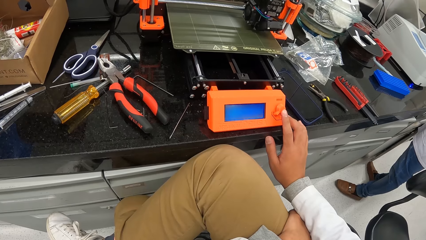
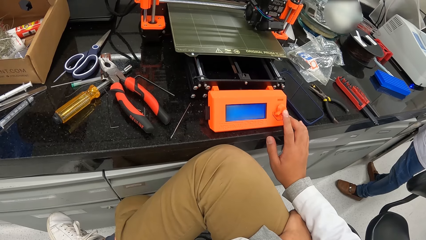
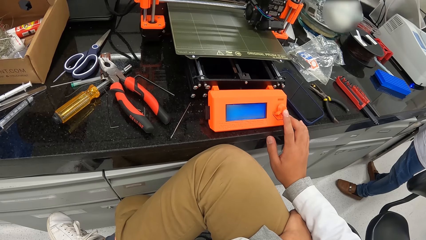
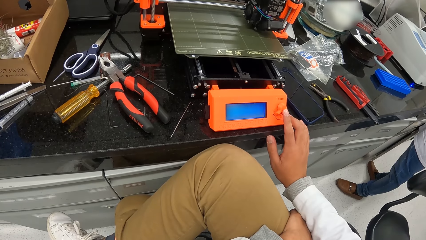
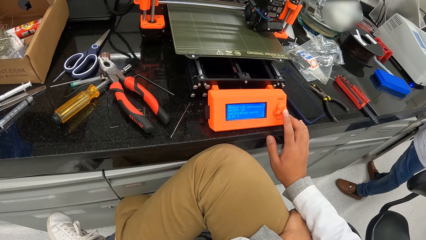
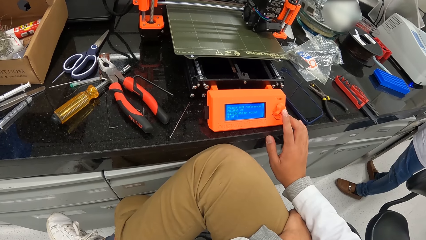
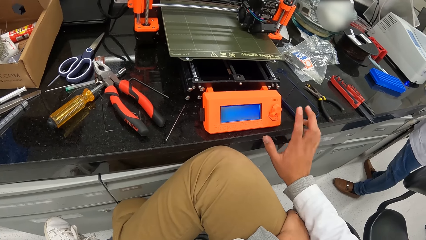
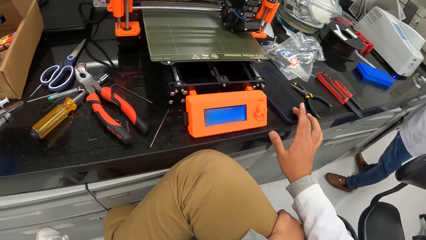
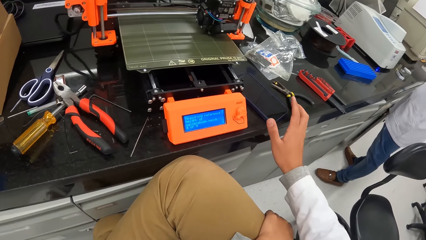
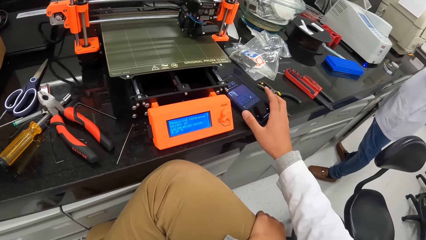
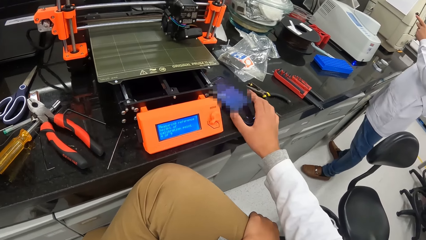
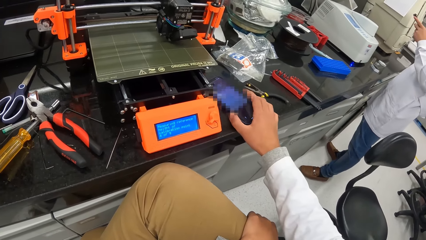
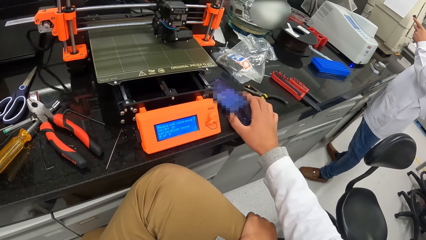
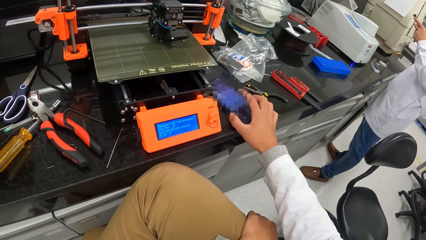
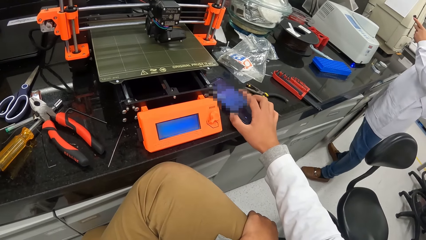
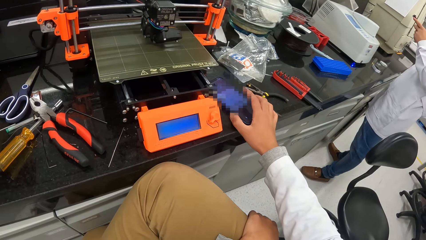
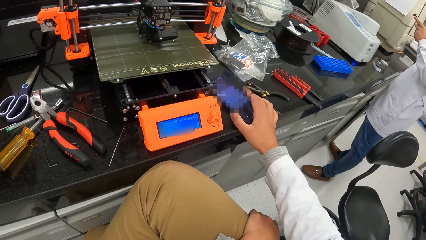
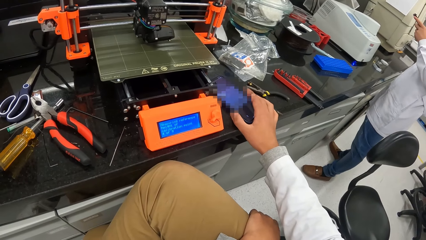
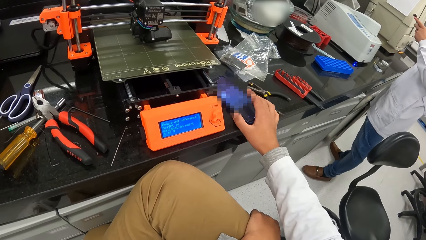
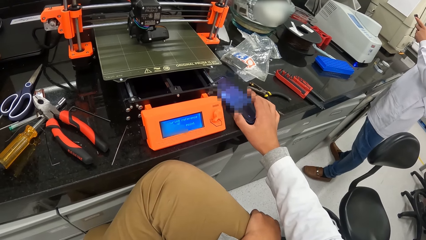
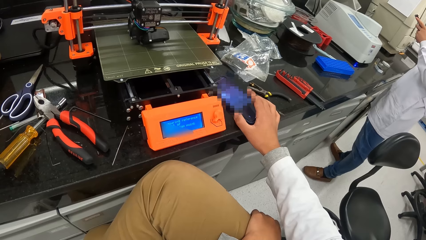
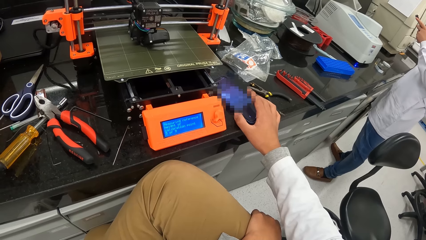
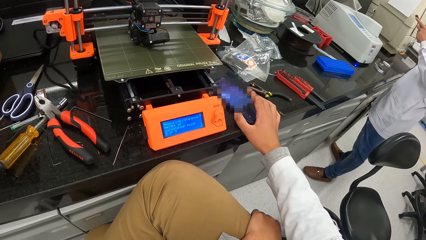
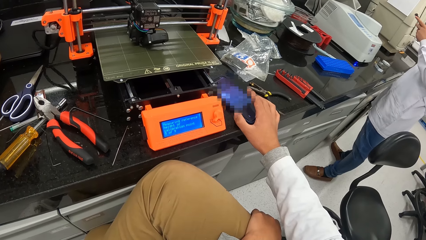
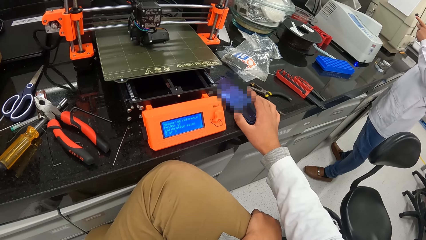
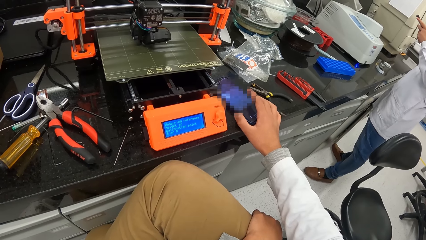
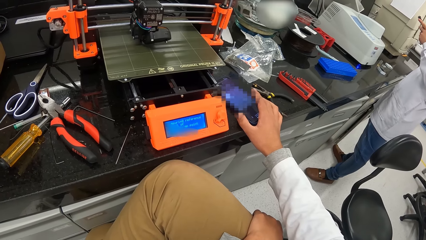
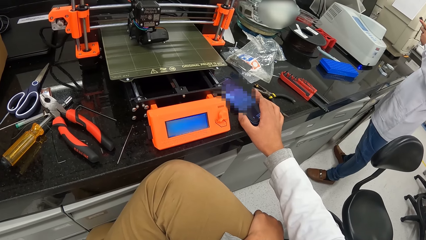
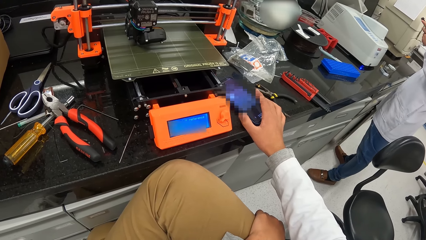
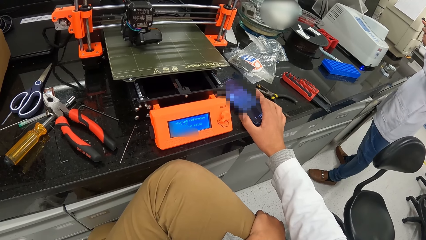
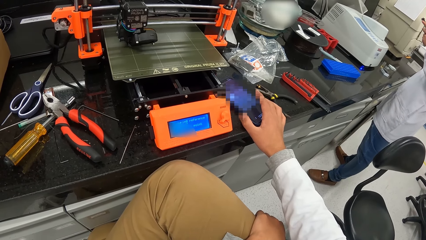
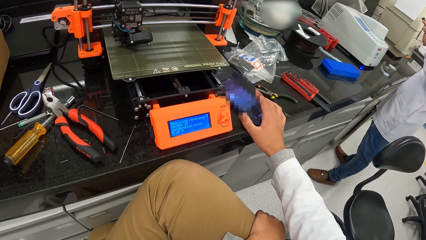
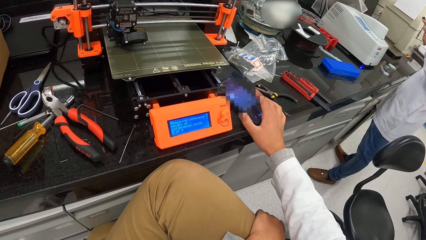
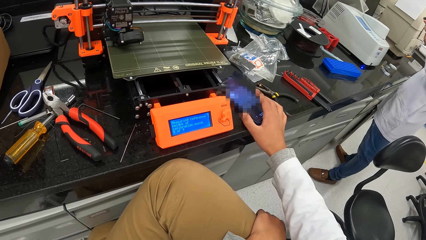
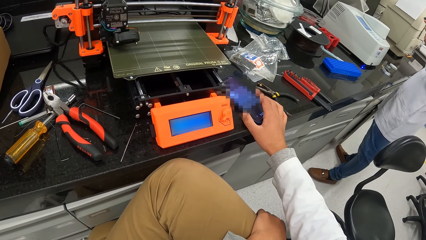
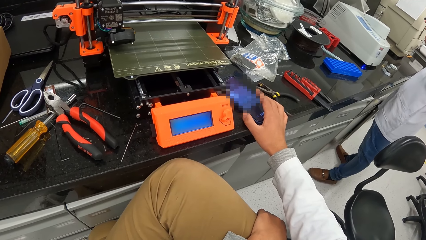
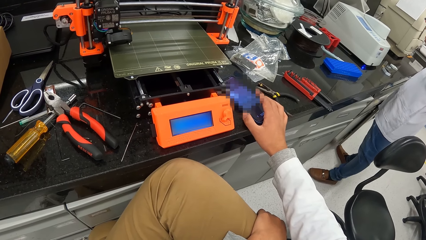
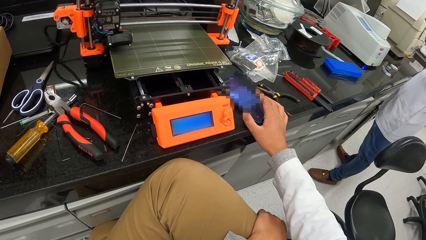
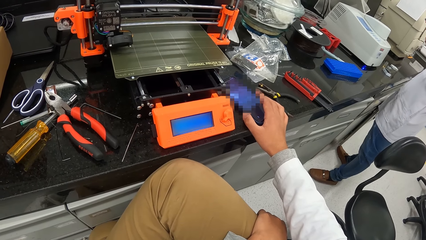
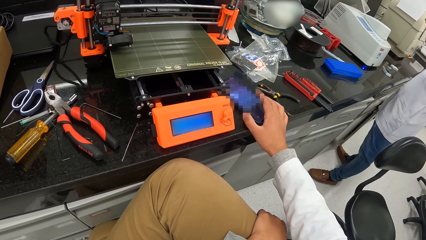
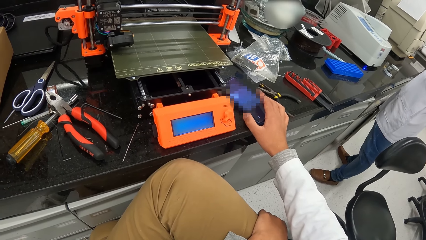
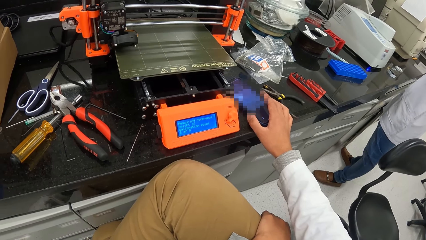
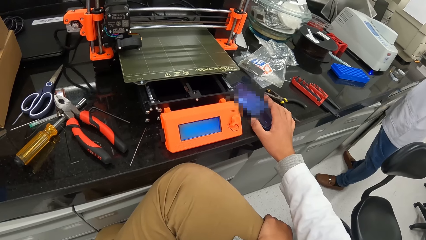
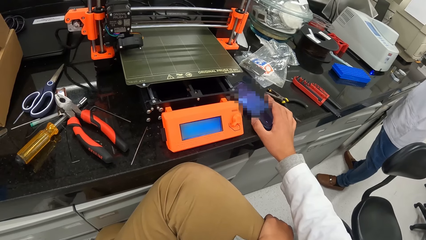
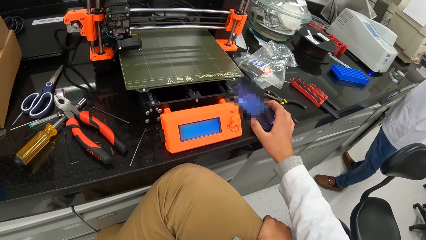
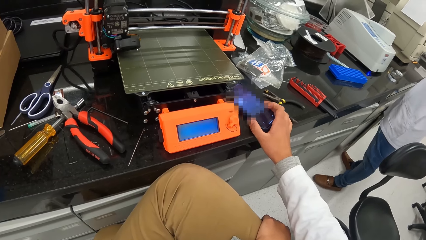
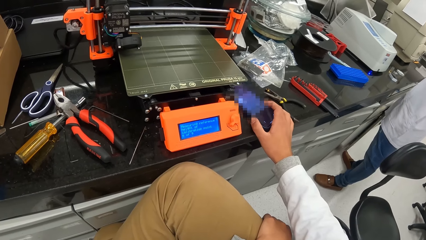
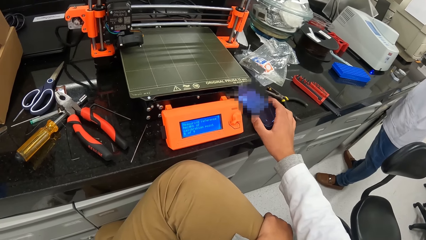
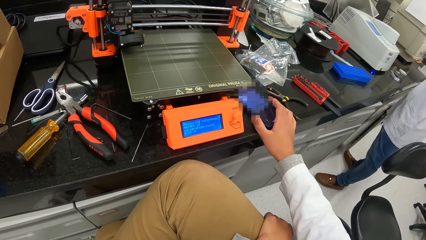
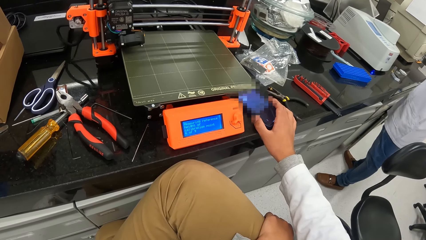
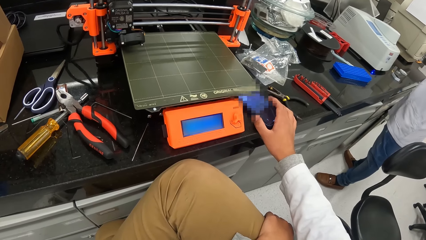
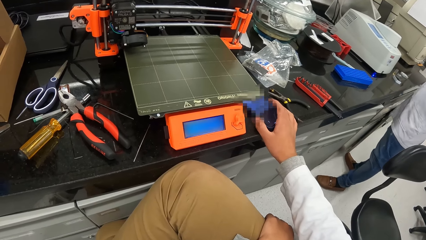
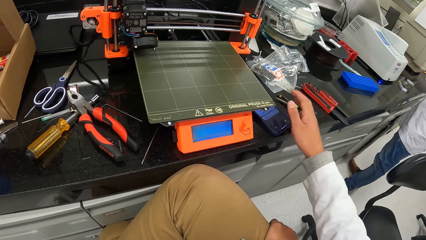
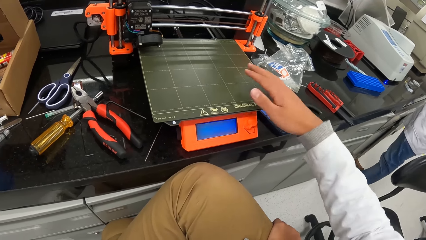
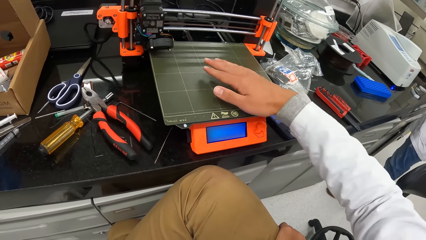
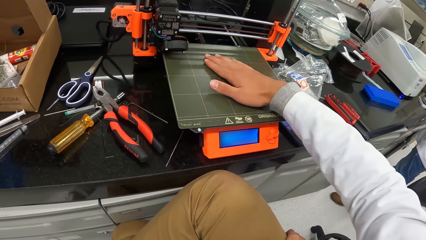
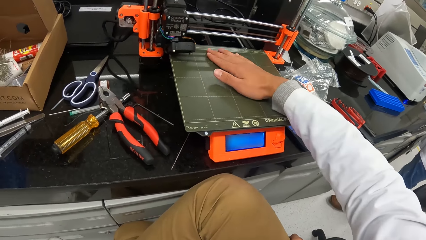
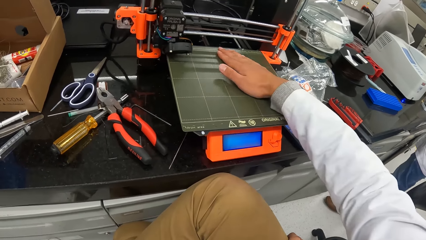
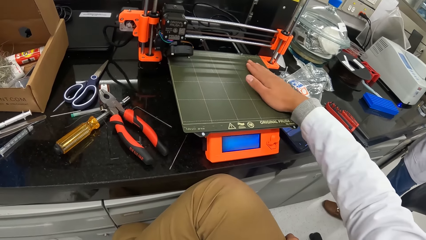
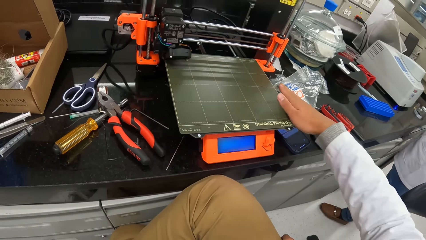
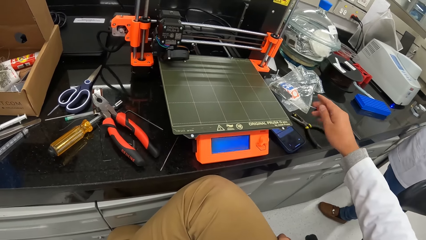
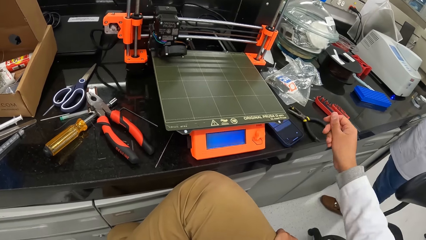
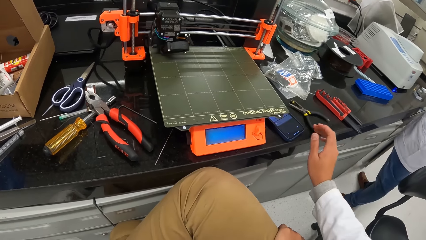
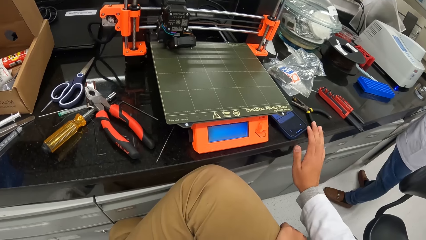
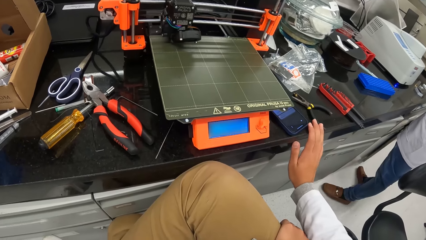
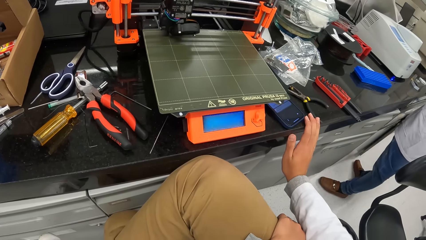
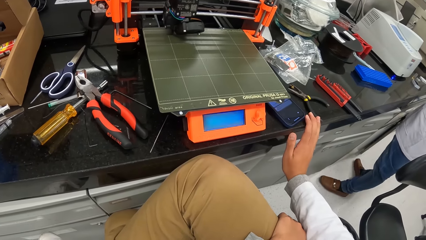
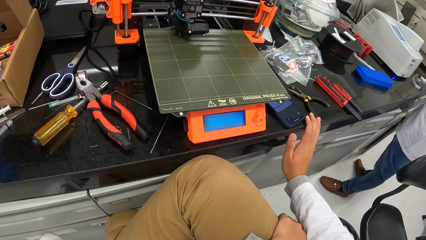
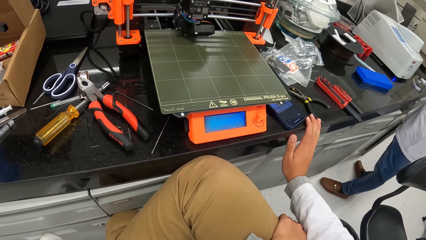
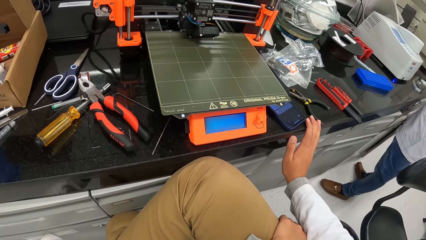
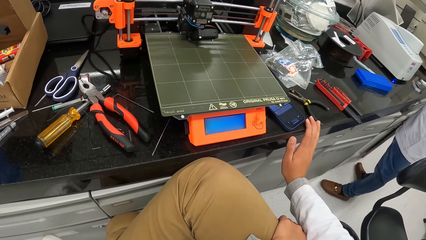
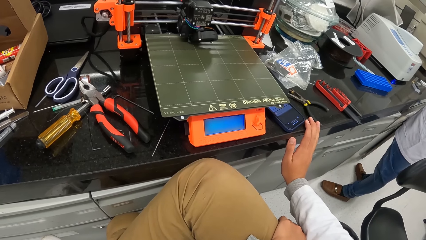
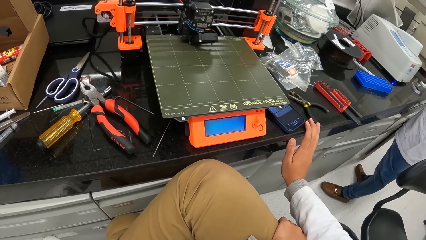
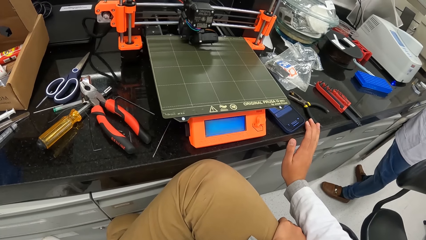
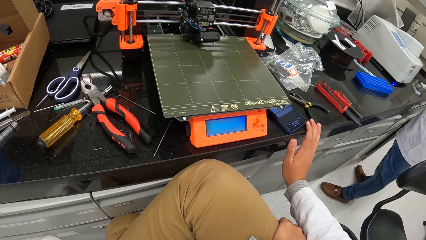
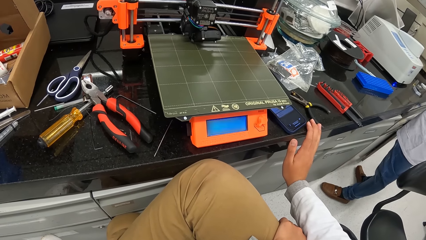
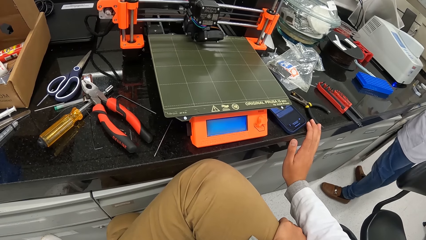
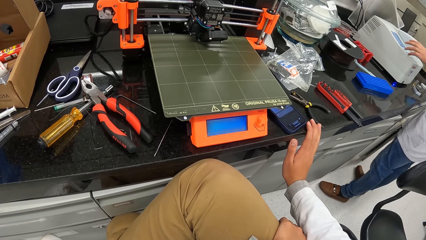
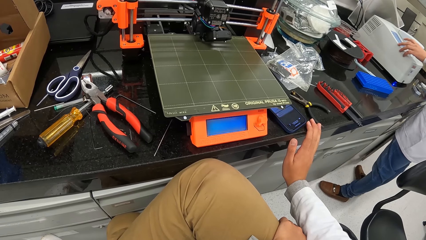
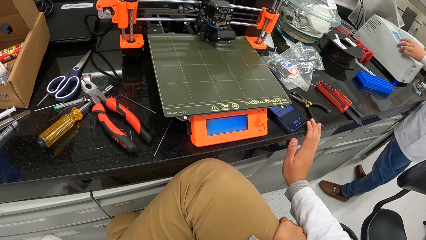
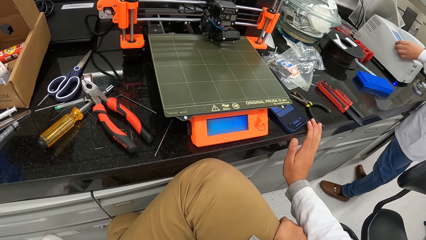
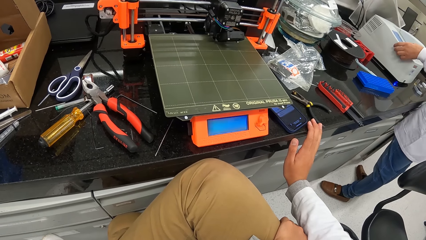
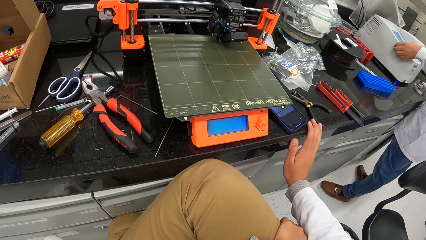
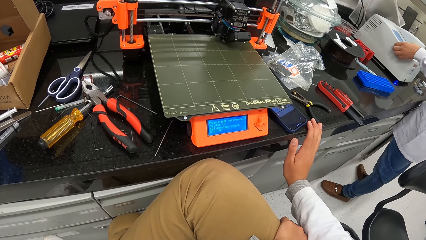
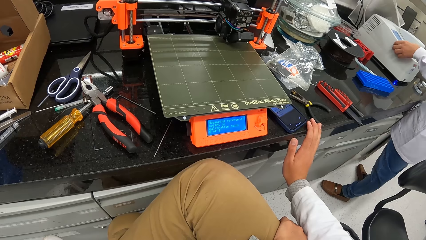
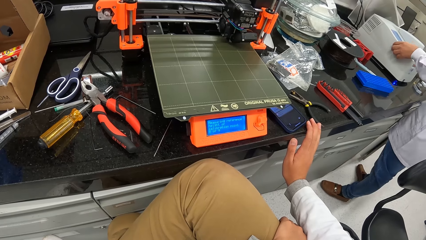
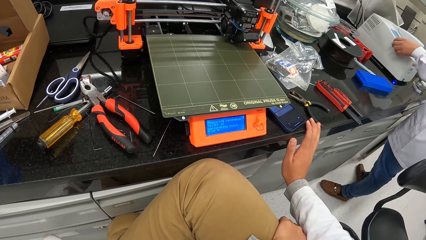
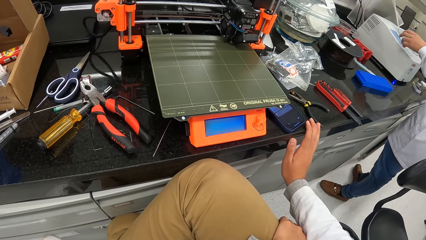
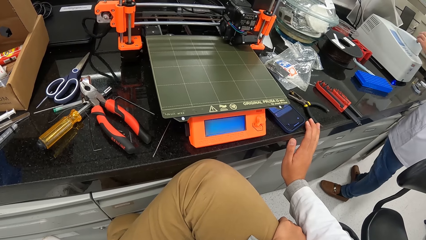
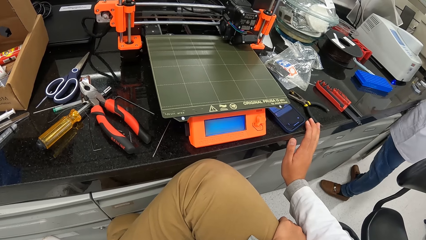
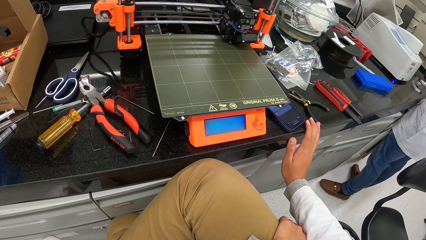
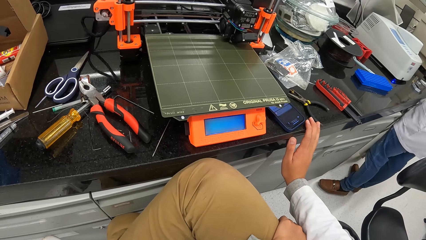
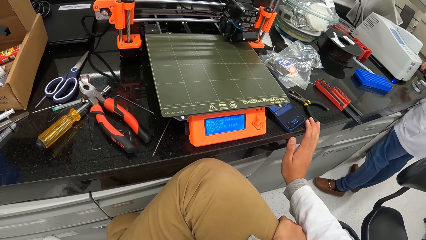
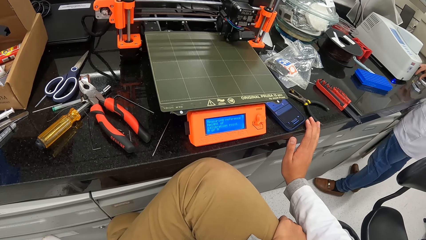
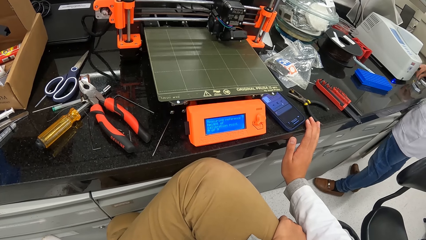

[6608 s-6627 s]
The camera wearer operates the mobile phone on the cabinet top with his right hand. The man operates the mobile phone with his hands. The camera wearer moves his right hand on the heated bed of the 3D printer. He touches the machine. The man operates the chemical analyzer with his left hand.
